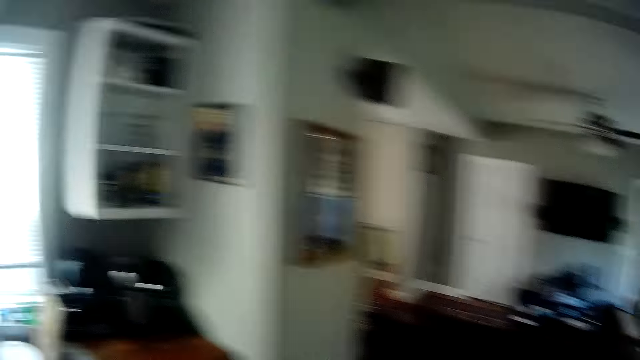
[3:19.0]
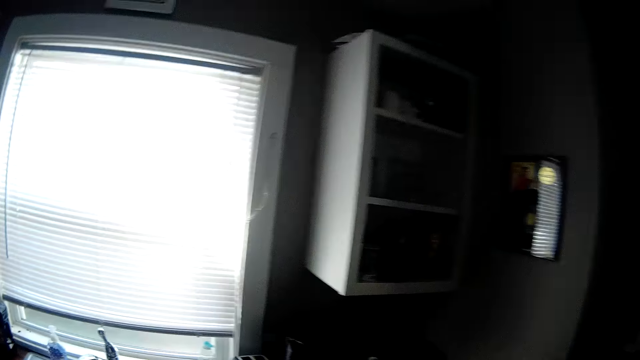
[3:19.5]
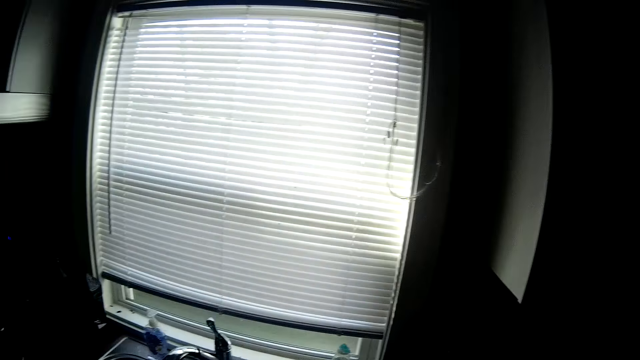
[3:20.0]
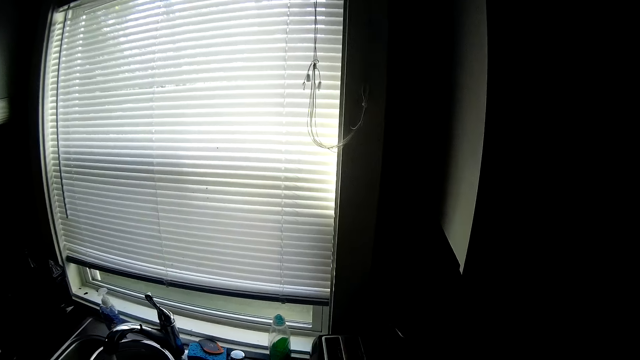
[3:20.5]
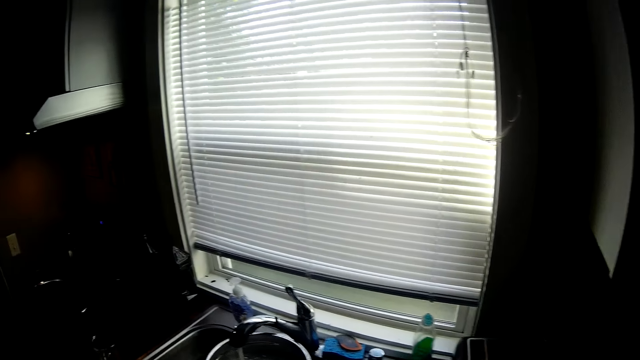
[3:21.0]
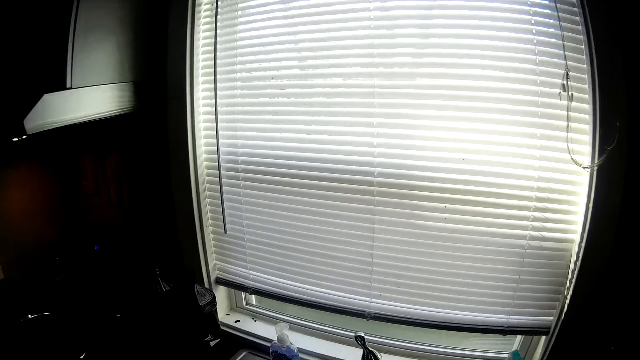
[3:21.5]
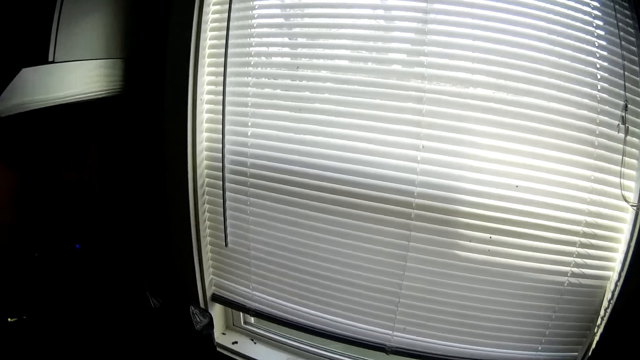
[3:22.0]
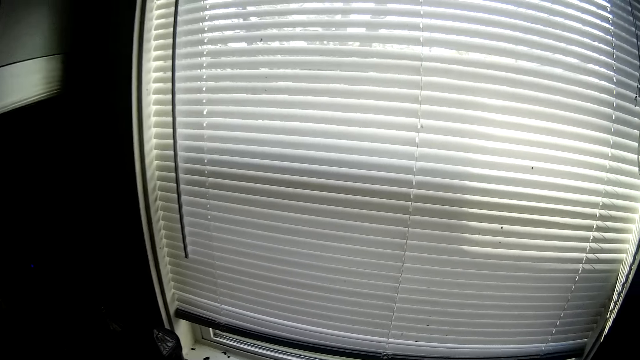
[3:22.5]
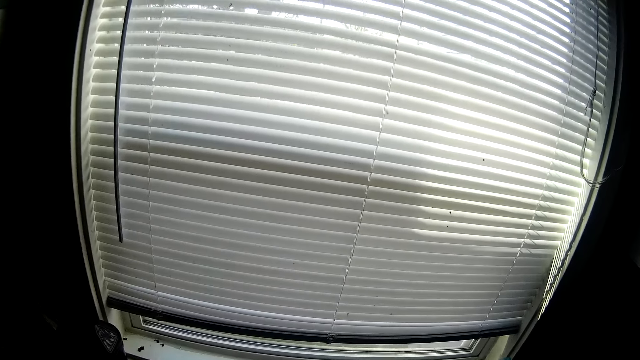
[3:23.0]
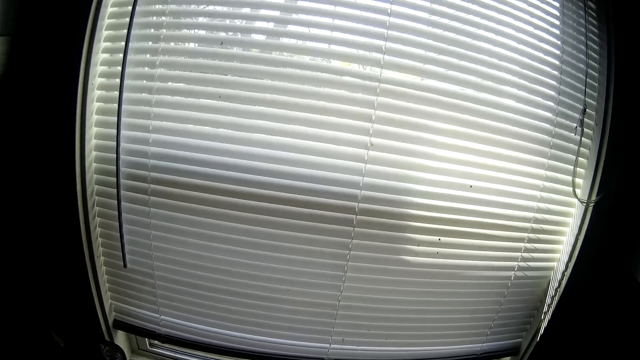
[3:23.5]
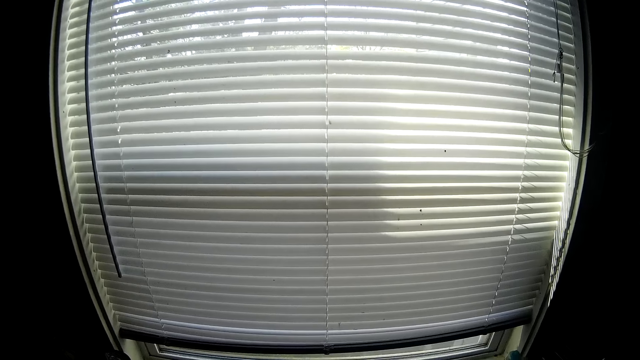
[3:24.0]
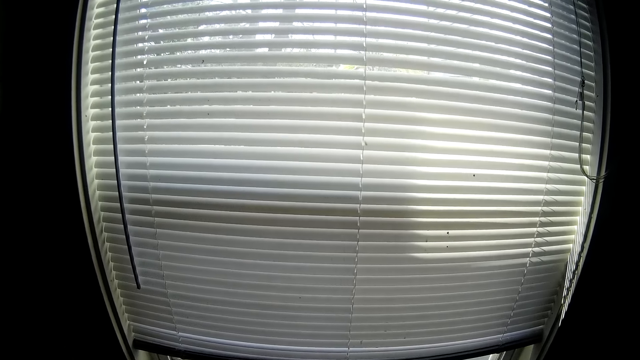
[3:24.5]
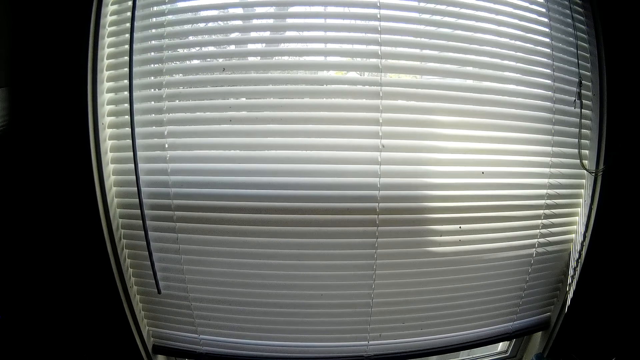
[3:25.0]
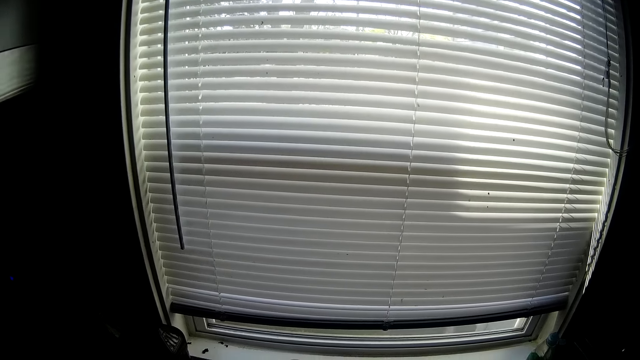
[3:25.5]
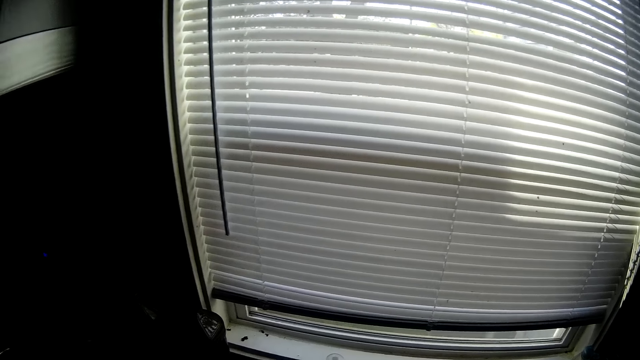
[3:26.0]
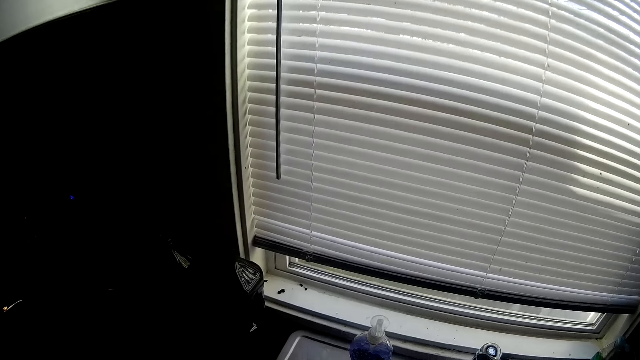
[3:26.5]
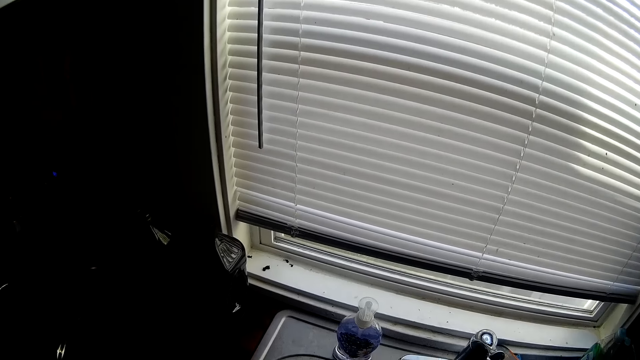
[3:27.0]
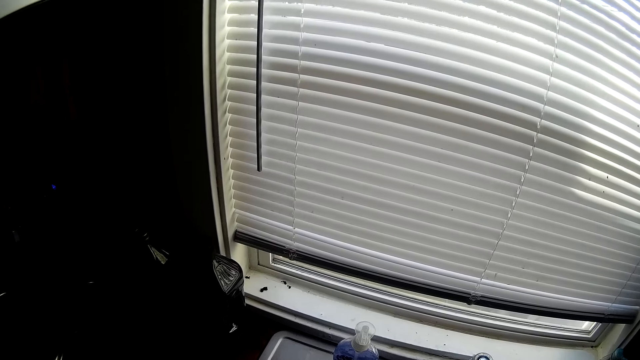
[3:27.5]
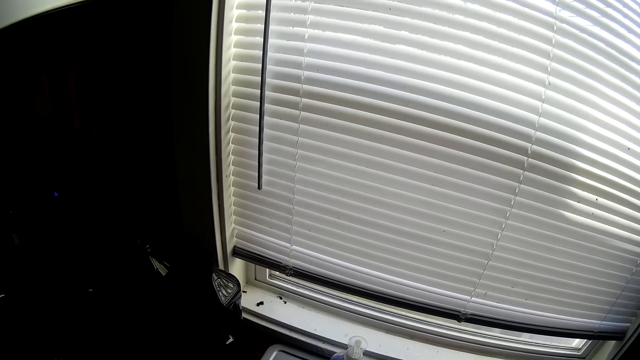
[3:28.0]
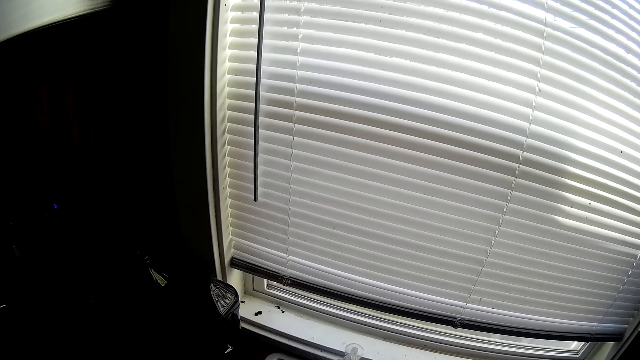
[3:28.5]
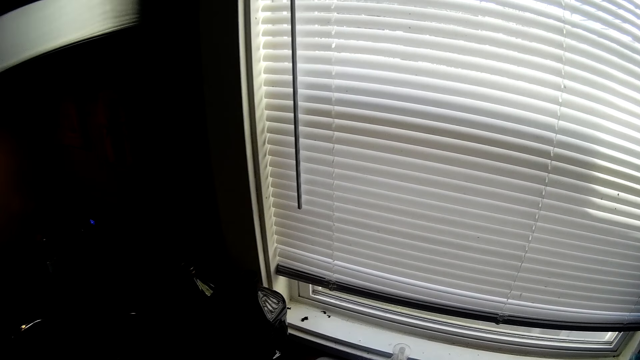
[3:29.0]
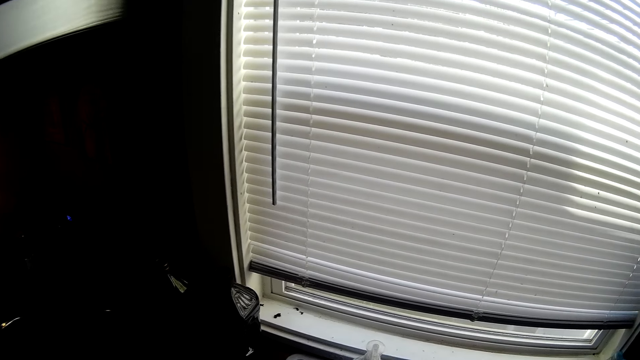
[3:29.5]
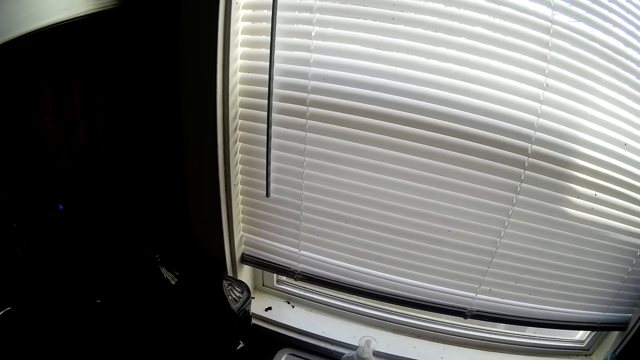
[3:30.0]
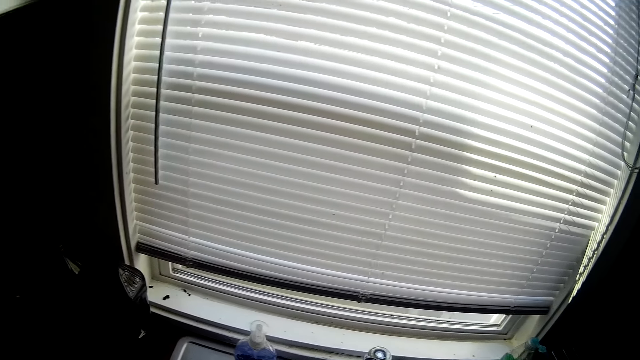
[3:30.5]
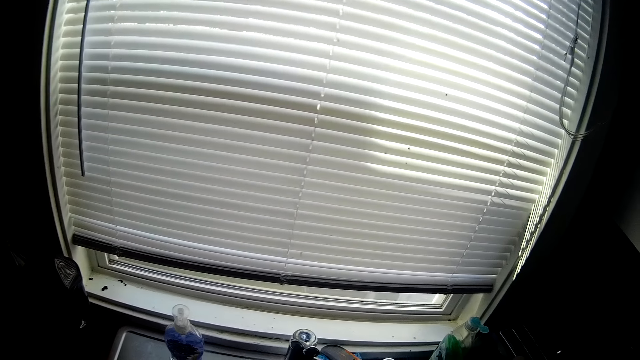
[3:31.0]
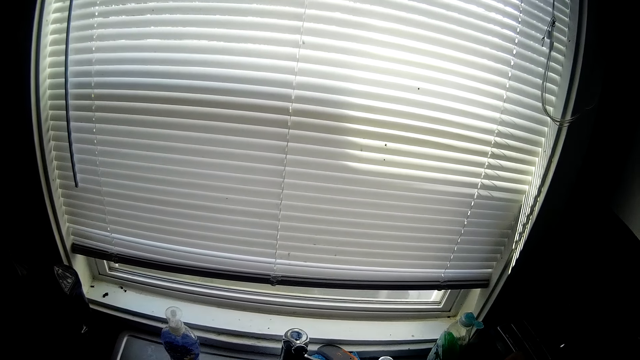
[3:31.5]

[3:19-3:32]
The camera wearer puts utensils on the sink. They arrange the sink.

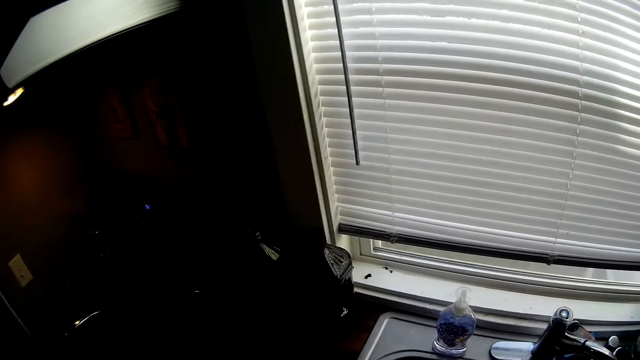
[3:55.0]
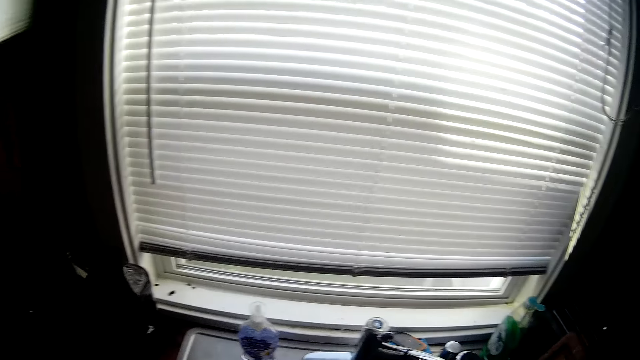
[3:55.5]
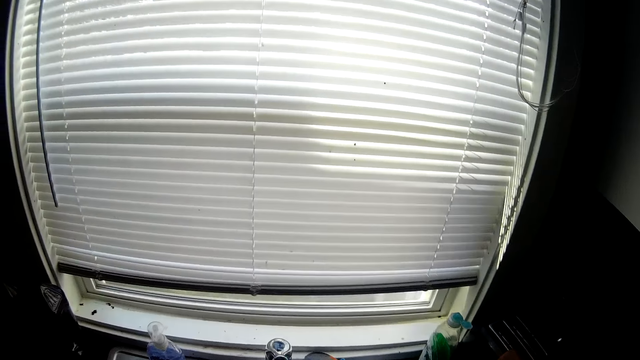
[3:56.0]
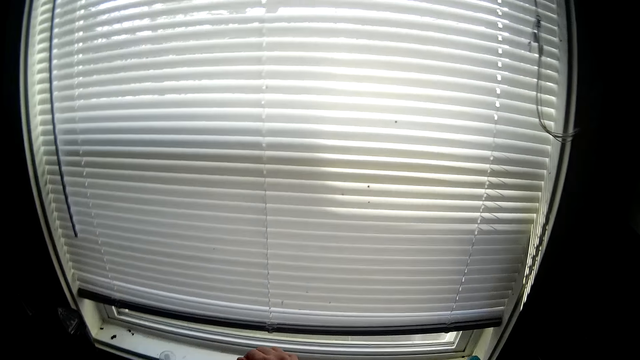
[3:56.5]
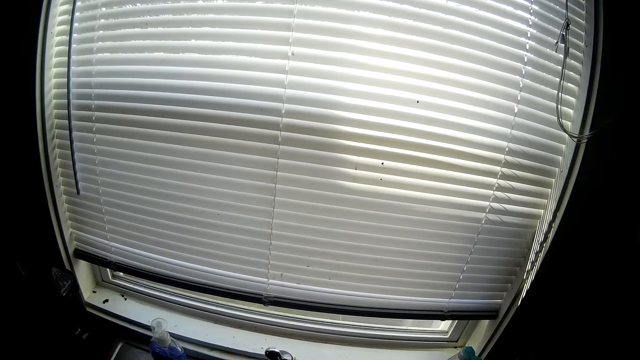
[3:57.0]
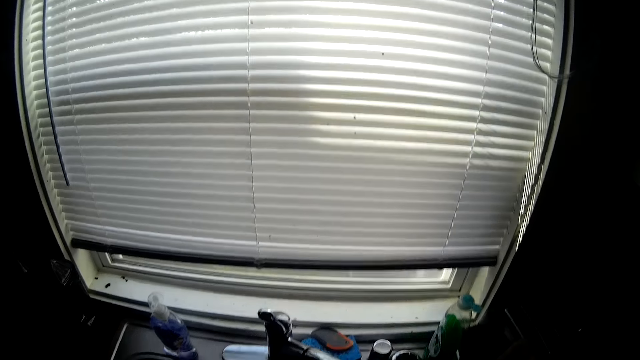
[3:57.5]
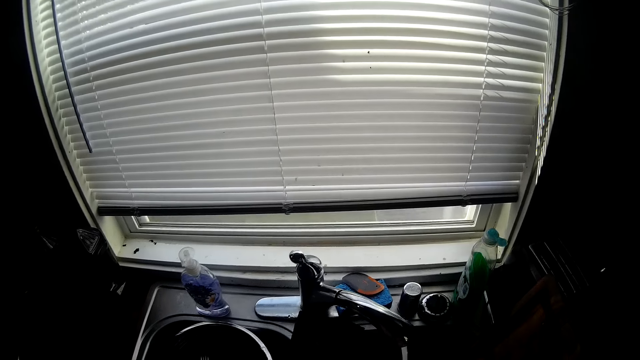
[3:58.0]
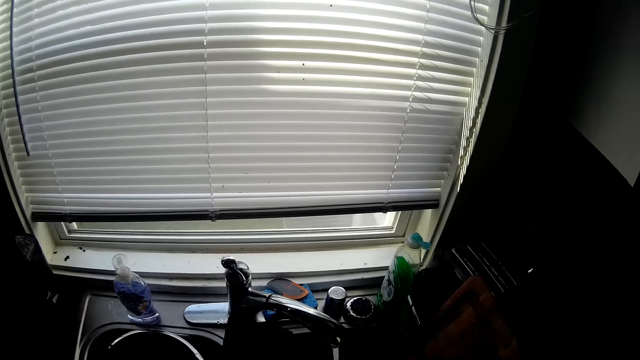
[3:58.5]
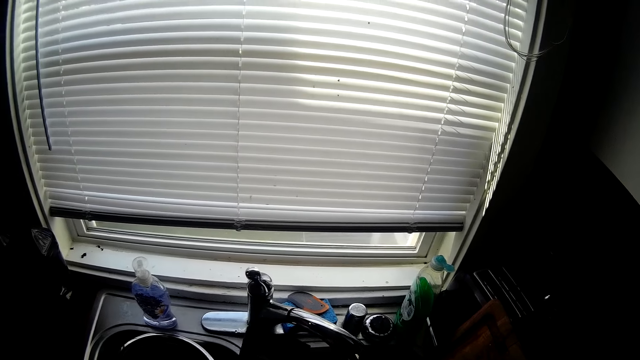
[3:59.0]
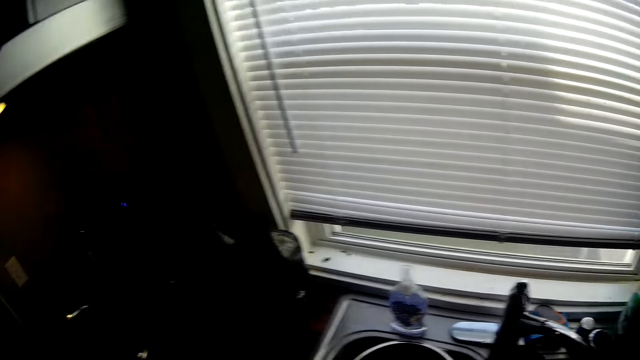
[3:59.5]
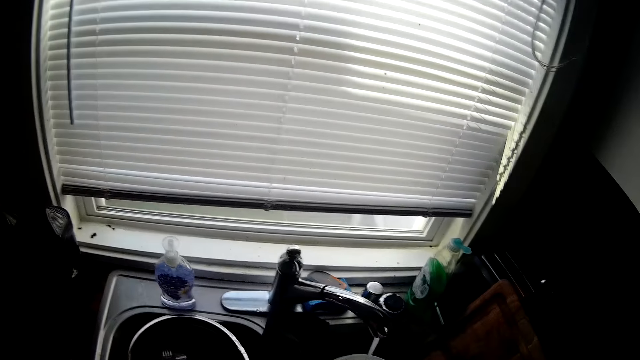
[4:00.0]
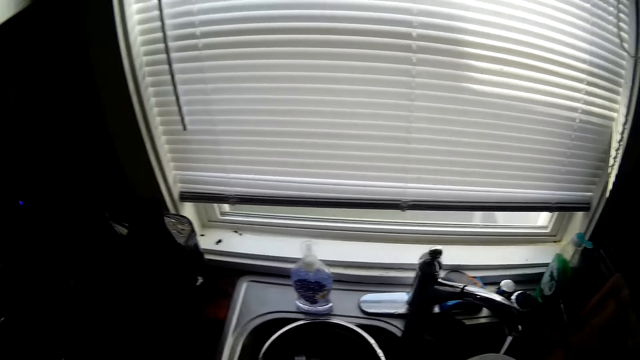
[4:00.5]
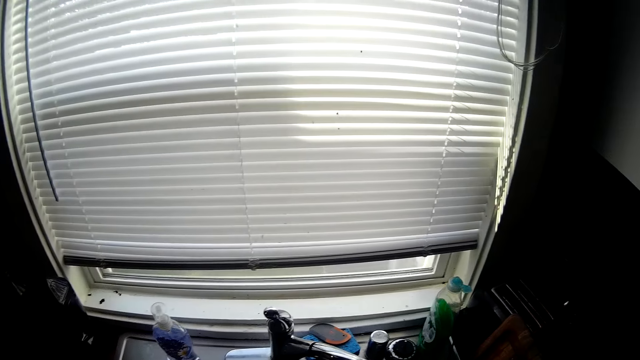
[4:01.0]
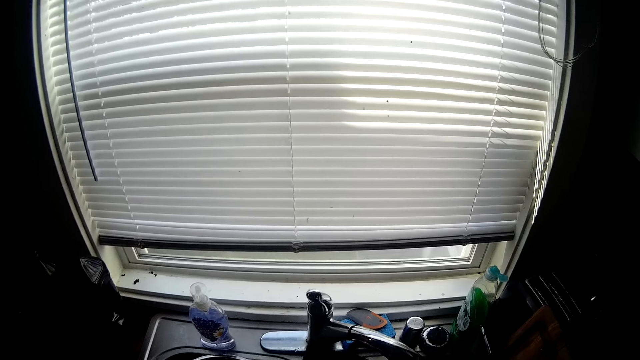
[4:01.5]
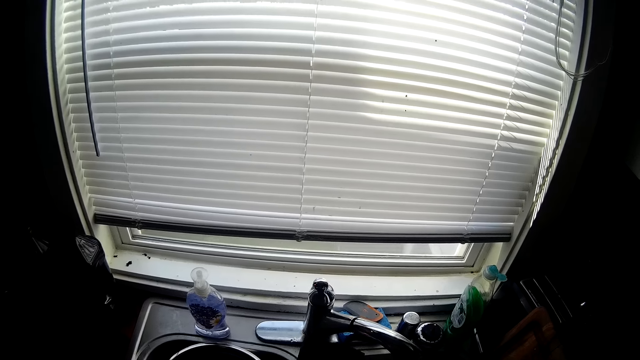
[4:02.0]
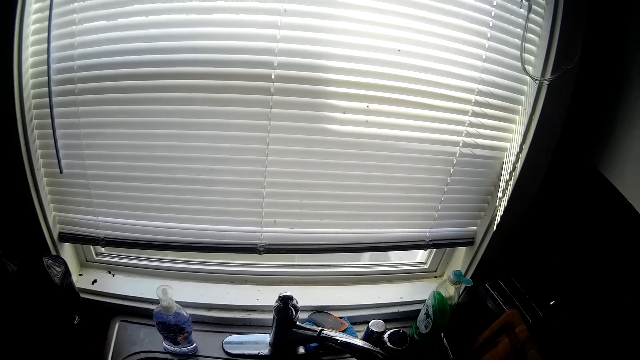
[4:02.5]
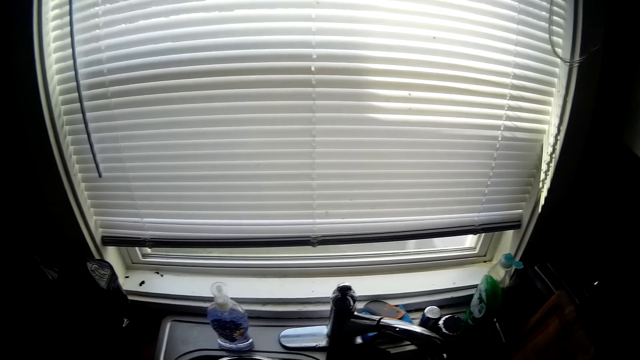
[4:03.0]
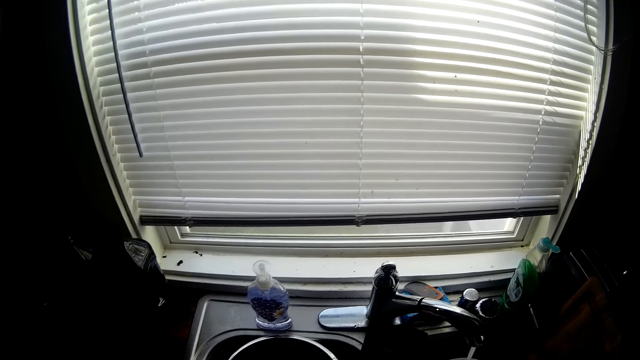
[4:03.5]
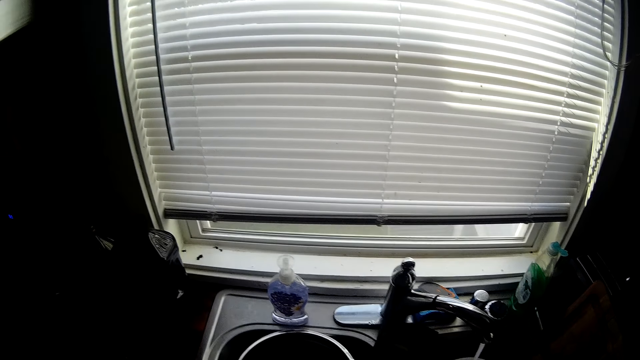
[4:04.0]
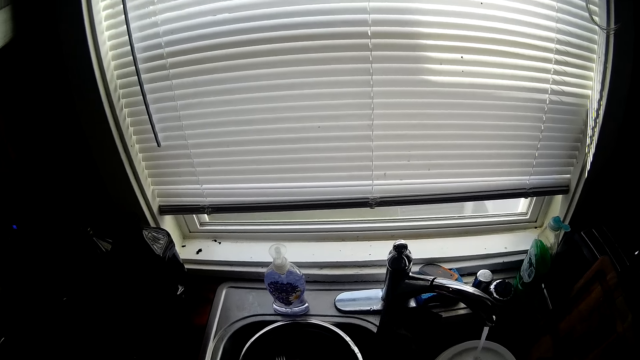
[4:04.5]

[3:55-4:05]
The camera wearer turns on the sink tap with his right hand. He arranges the sink.
